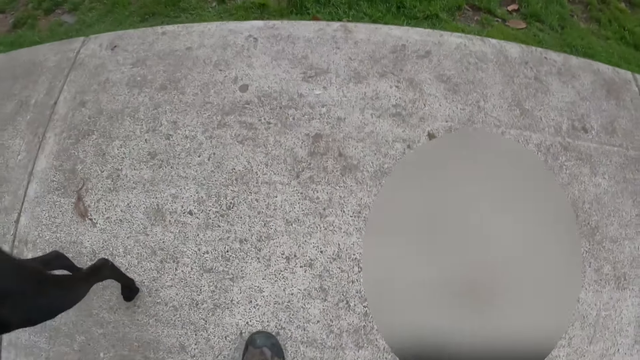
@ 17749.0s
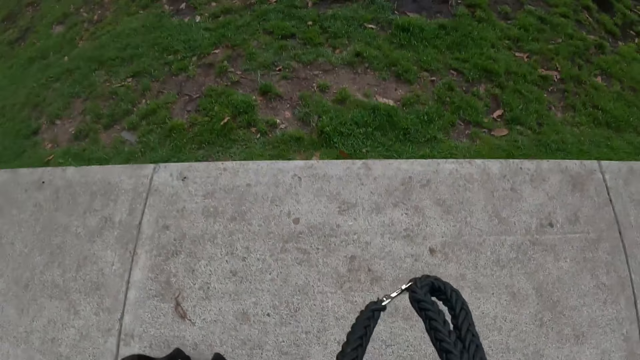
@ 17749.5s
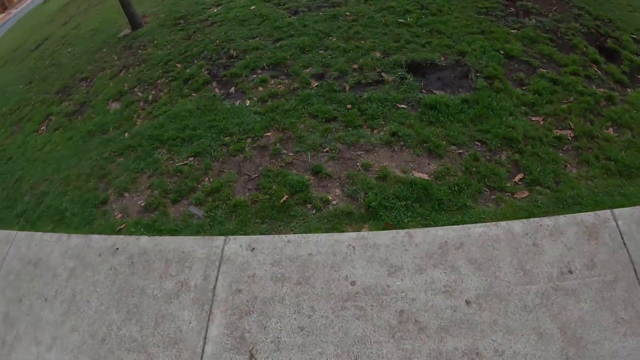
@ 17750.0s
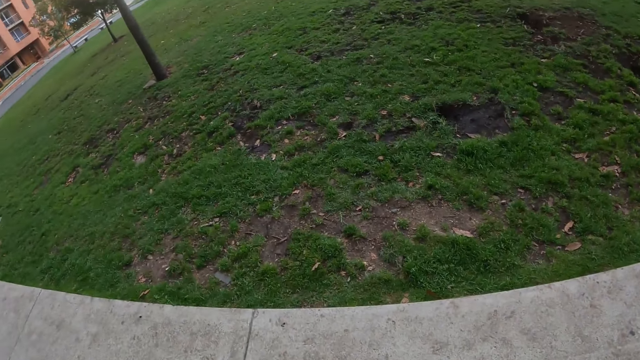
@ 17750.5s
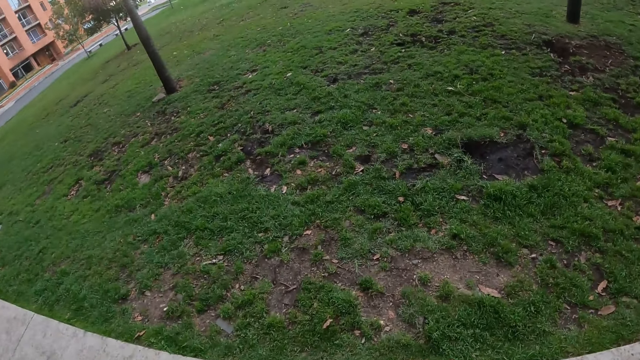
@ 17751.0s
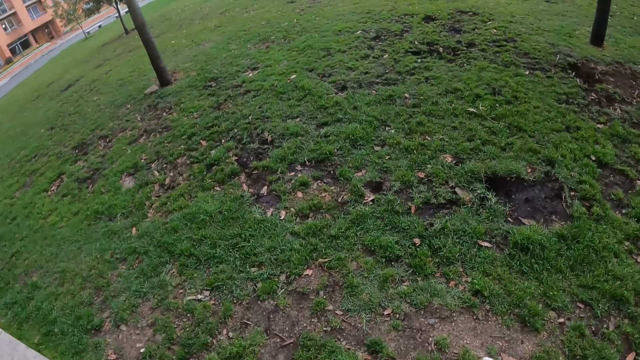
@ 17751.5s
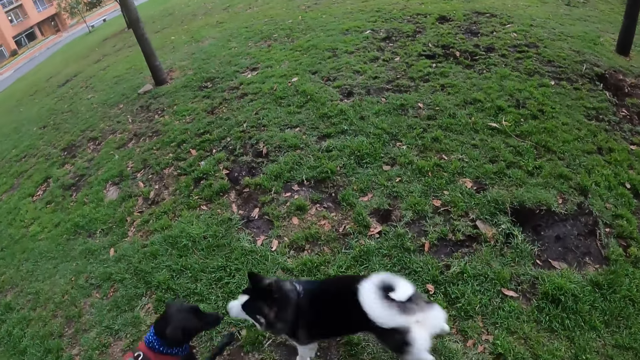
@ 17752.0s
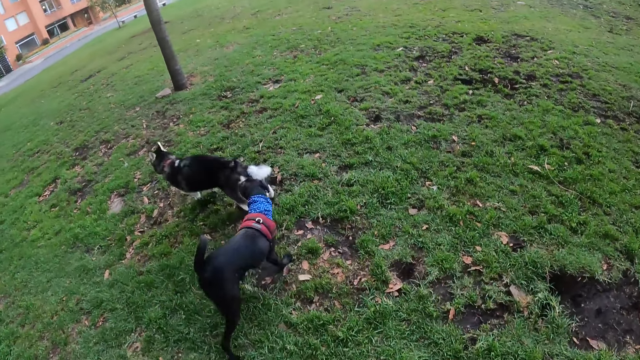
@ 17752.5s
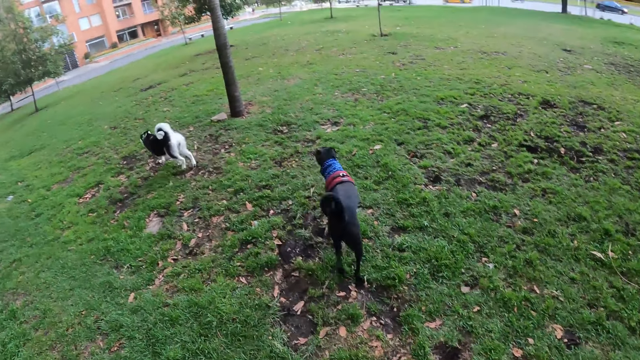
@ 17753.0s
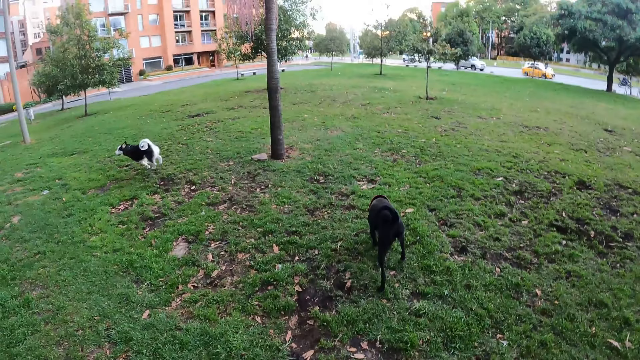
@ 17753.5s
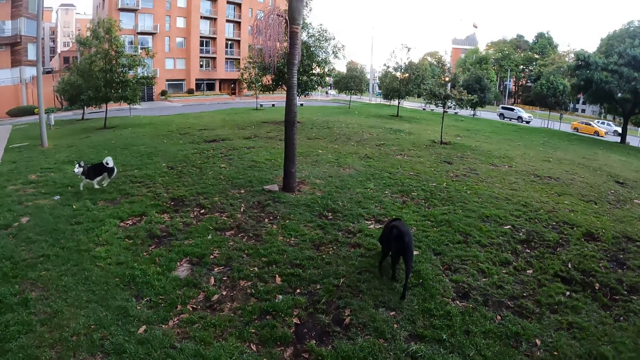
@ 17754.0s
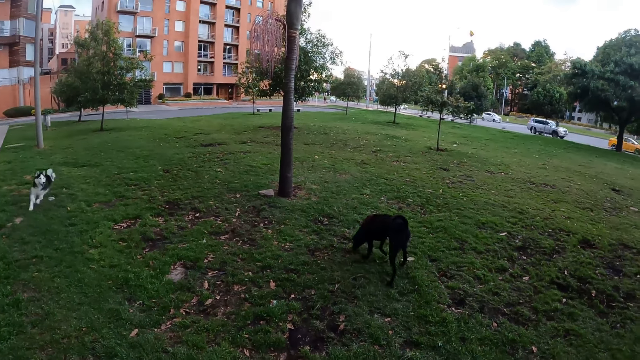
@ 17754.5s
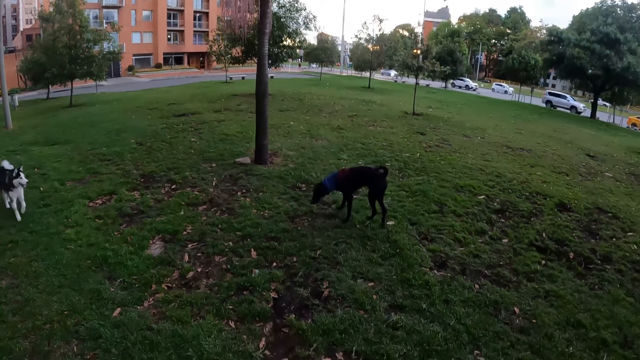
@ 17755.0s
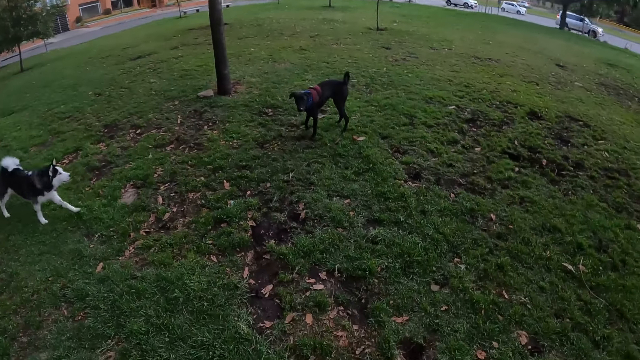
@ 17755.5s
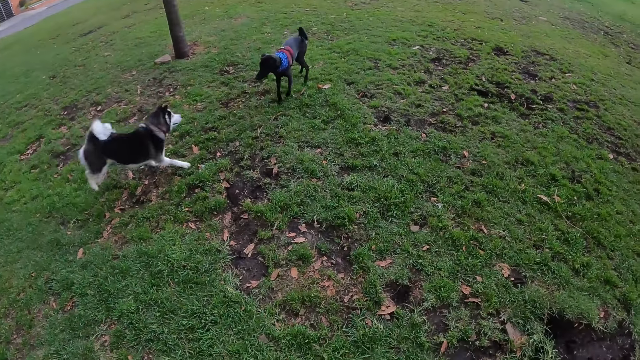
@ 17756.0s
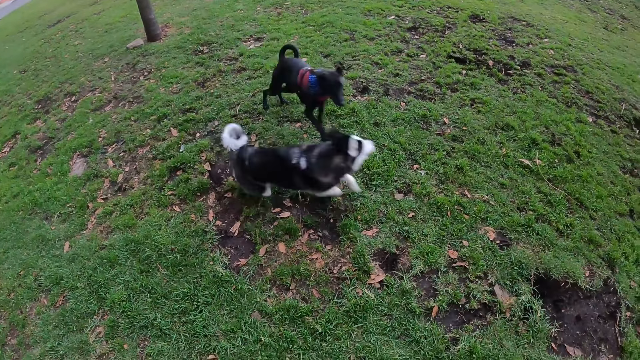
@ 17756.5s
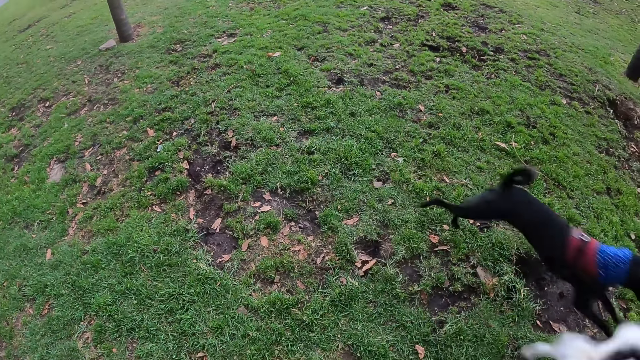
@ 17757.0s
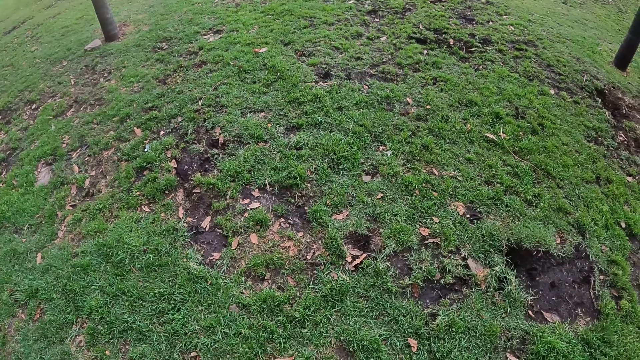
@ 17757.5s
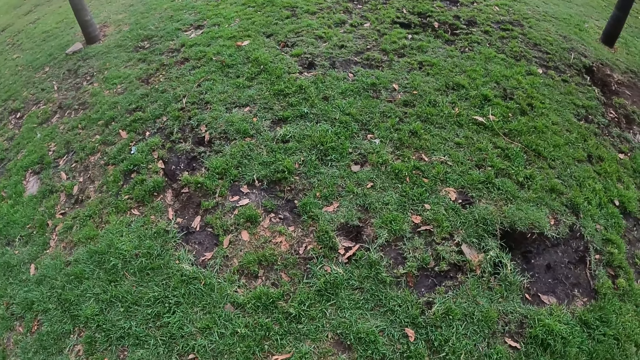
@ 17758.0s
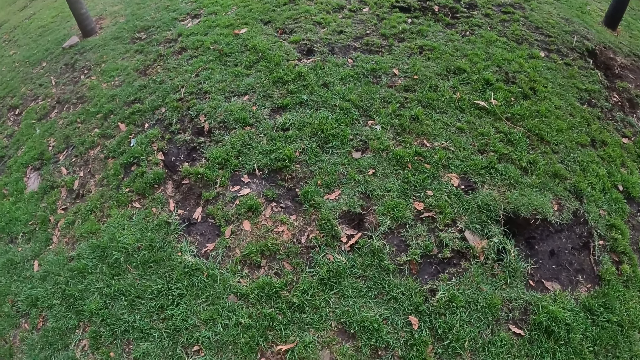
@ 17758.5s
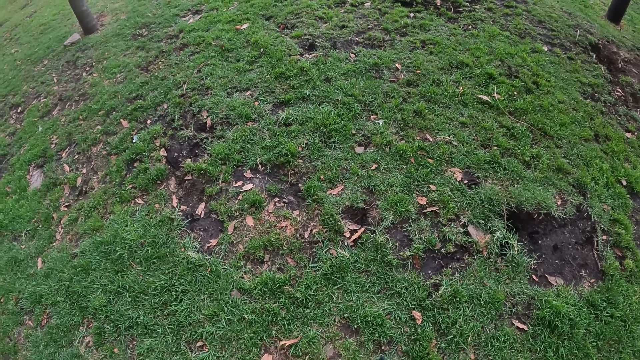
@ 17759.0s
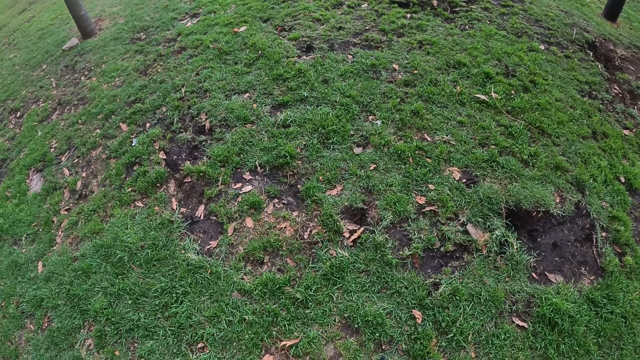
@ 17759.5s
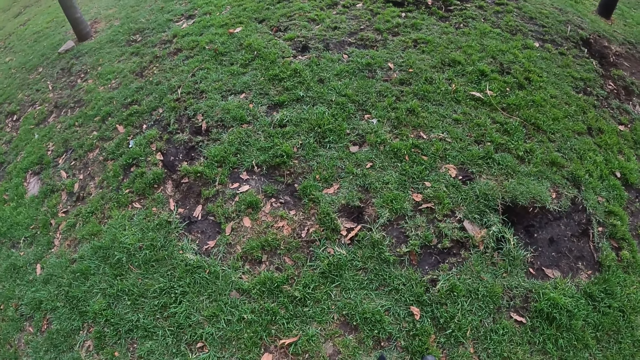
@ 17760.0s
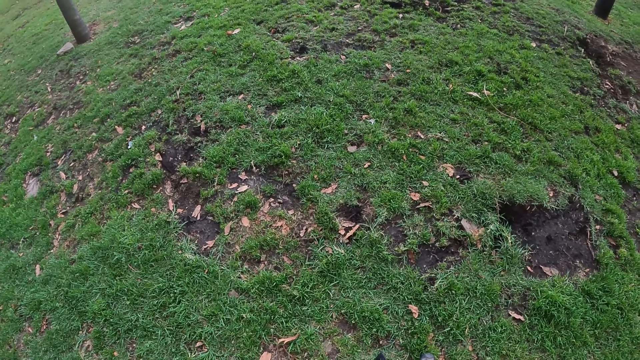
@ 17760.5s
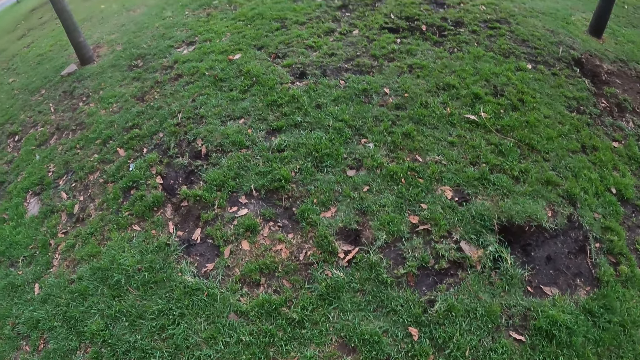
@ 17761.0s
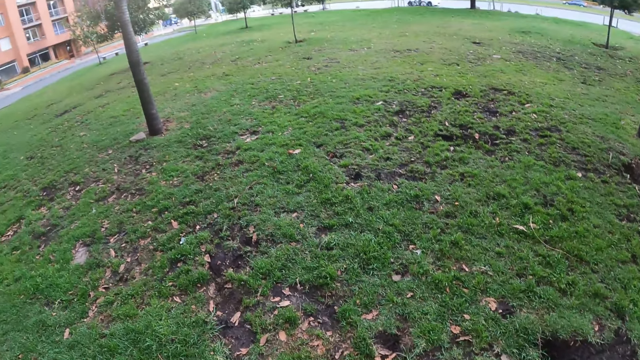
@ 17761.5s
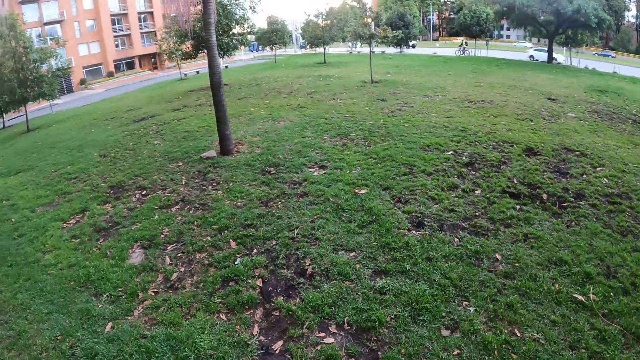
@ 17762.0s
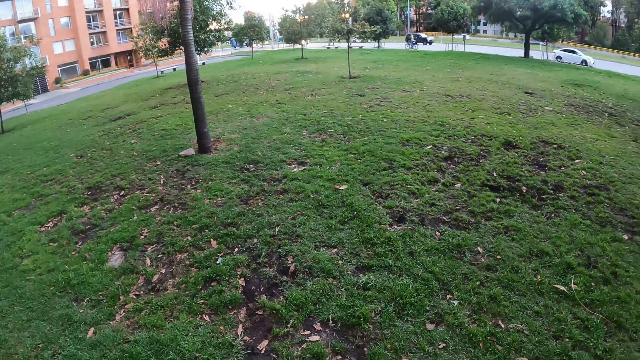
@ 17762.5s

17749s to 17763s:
The camera wearer rises from the pavement. They walk towards the garden. They walk around the compound. The dog interacts with another dog. The camera wearer looks at the dog play. They look around the compound.

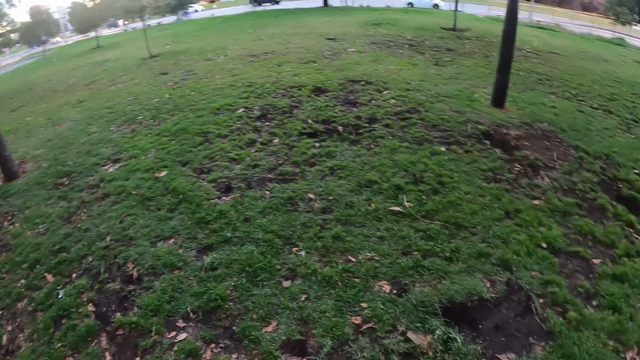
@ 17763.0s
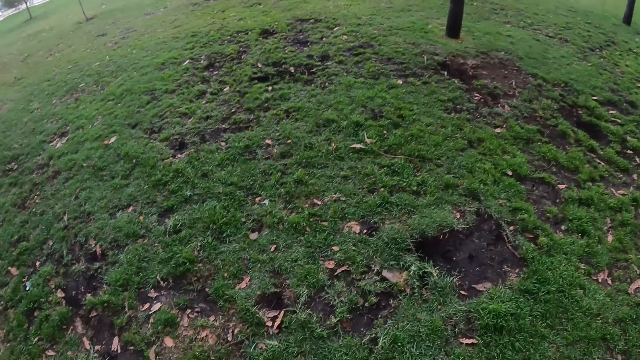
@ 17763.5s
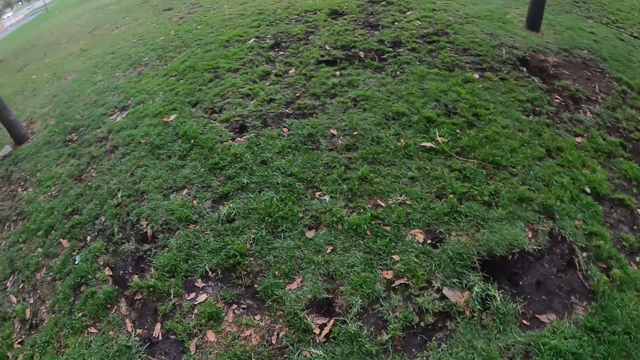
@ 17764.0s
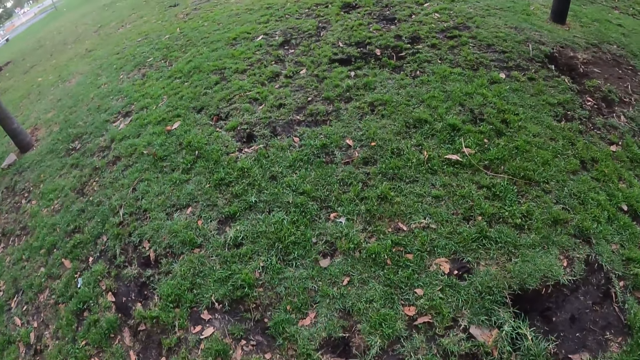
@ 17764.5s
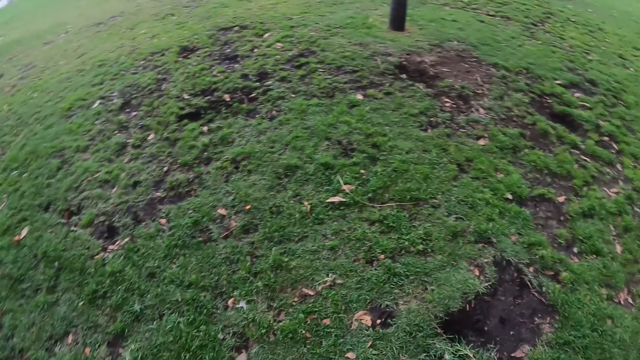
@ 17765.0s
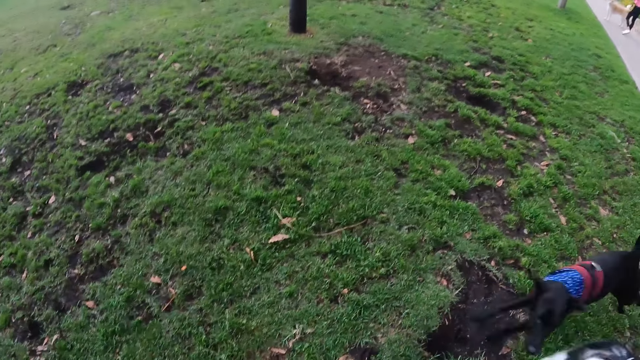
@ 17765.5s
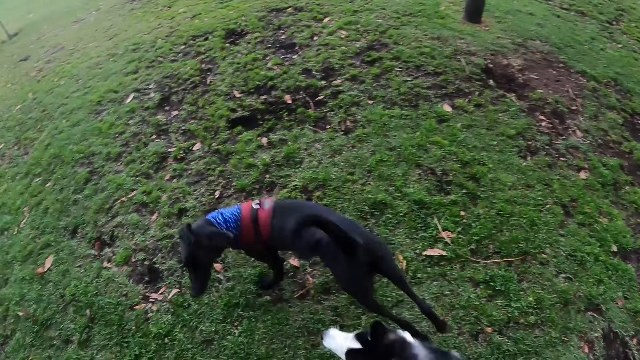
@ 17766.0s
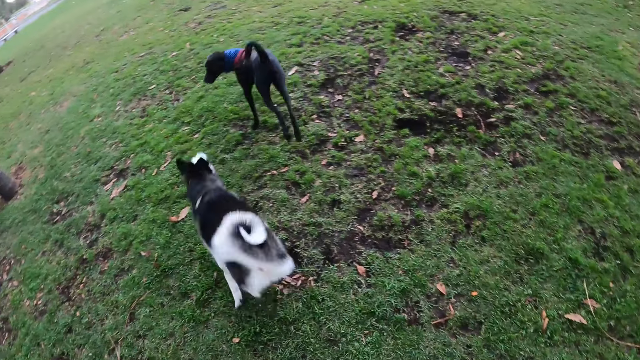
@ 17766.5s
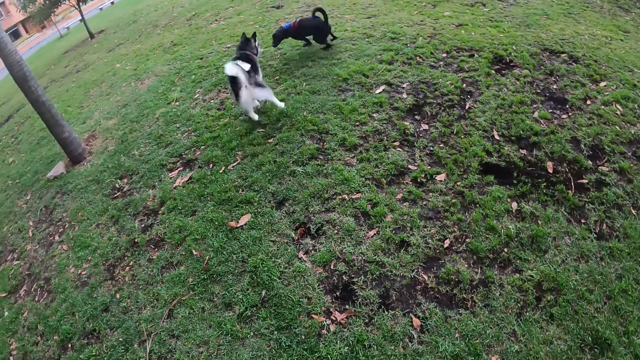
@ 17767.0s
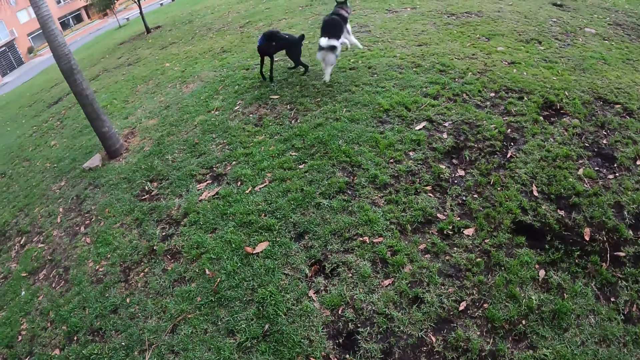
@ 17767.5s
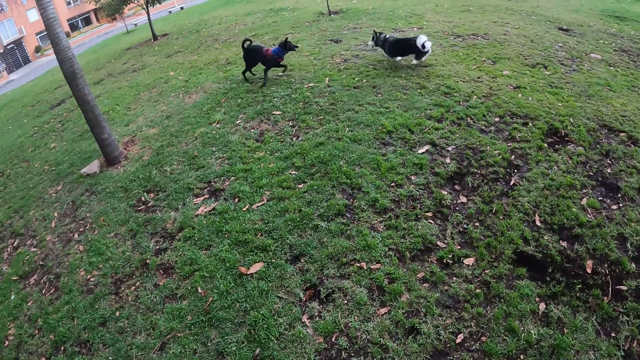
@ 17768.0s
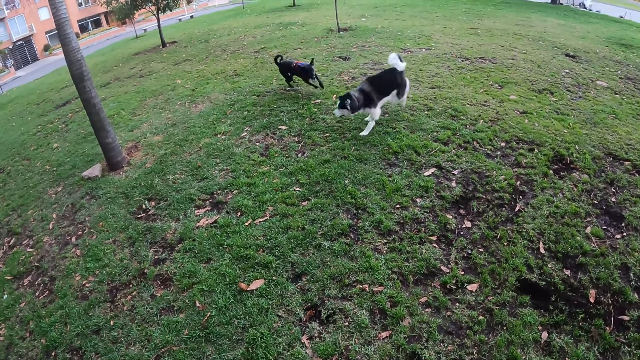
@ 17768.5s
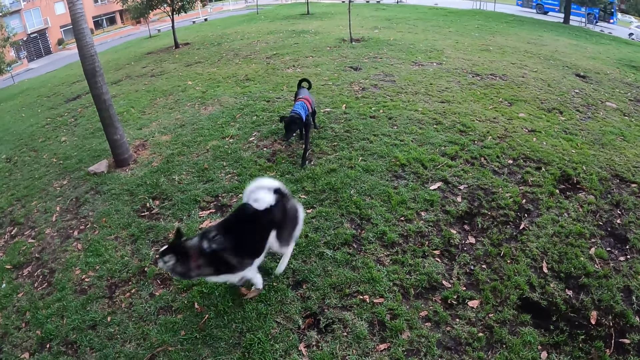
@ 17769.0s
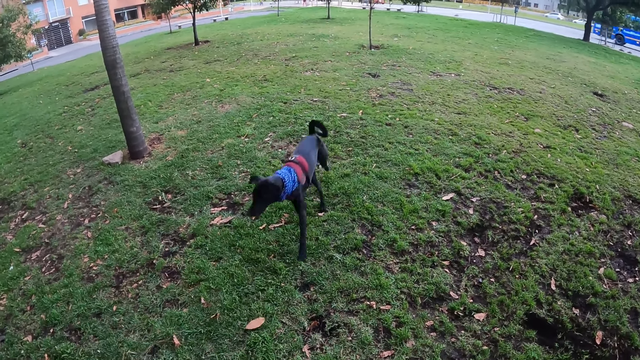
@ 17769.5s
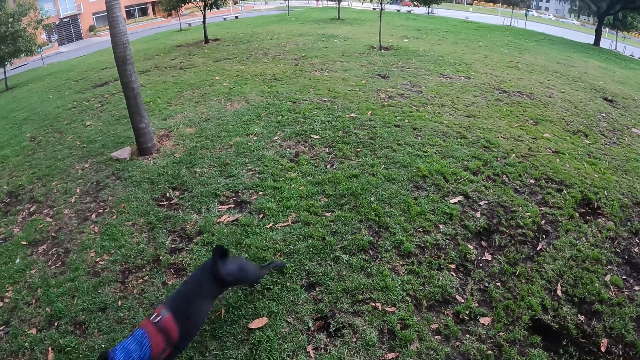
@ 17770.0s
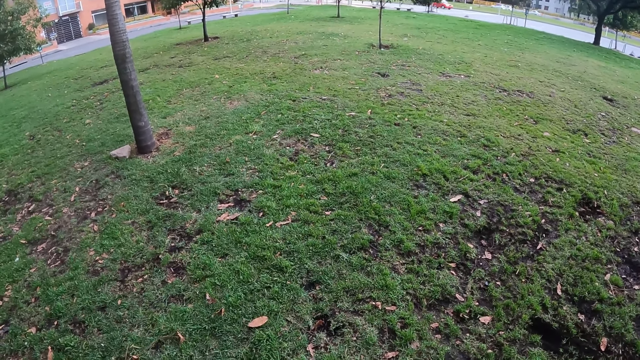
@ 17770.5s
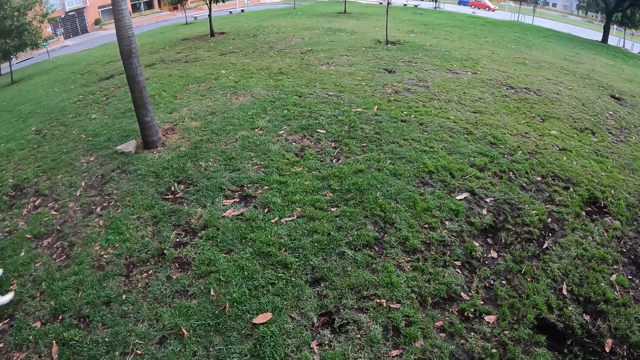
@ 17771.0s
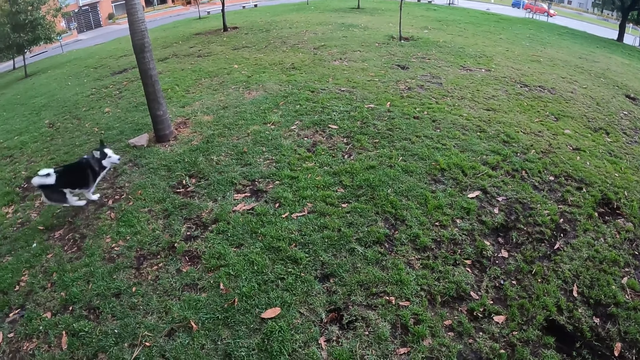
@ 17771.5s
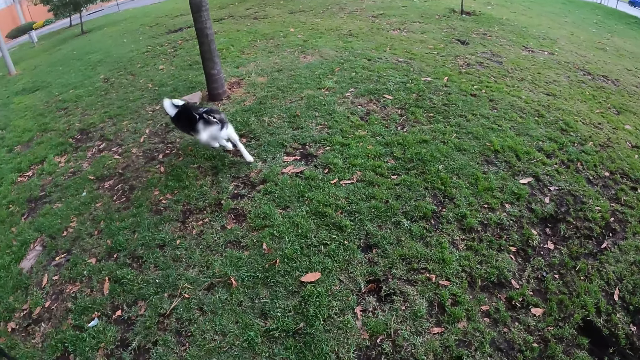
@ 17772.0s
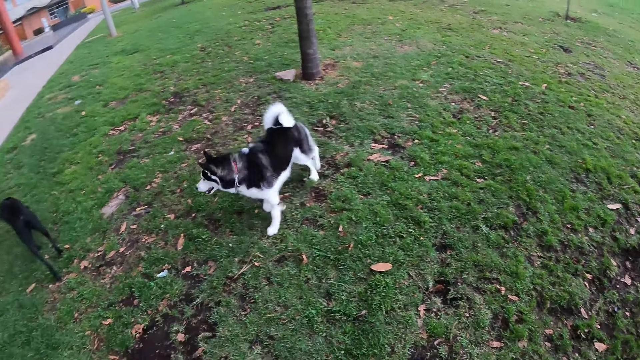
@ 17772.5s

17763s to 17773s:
The camera wearer looks at the dog play. The dog interacts with another dog. The camera wearer walks in the garden.
